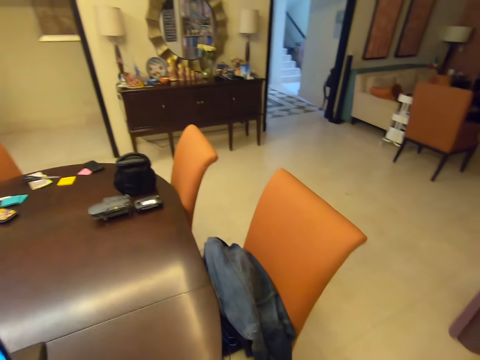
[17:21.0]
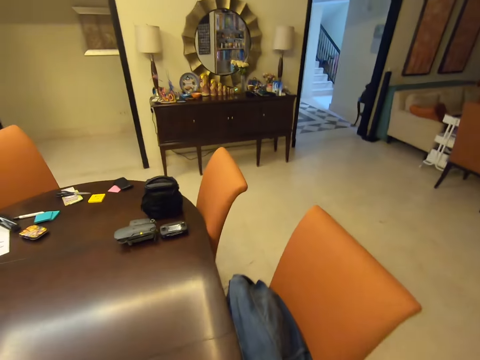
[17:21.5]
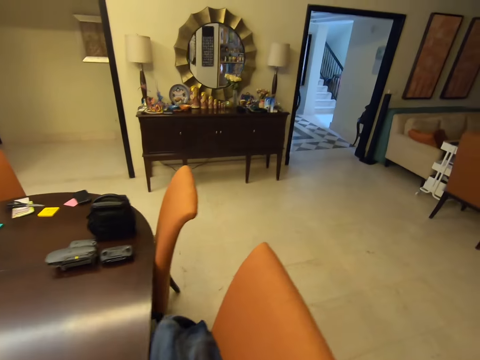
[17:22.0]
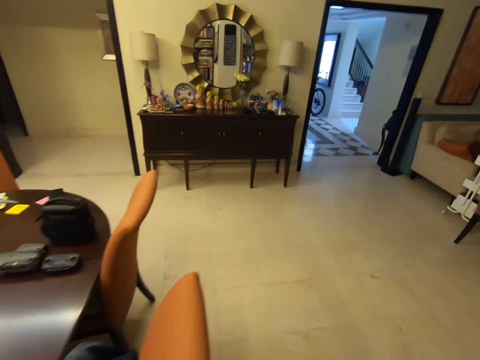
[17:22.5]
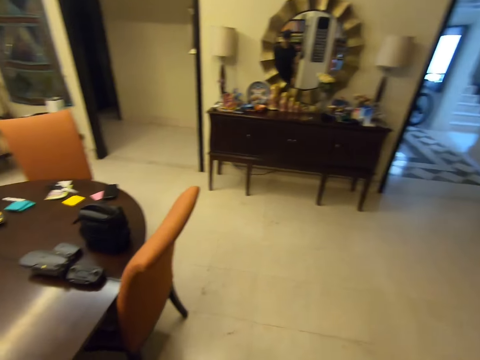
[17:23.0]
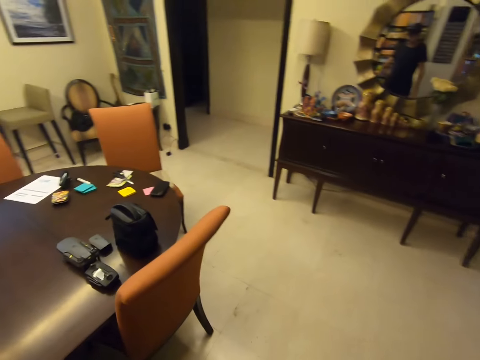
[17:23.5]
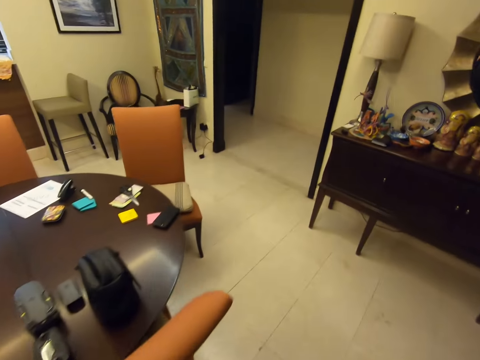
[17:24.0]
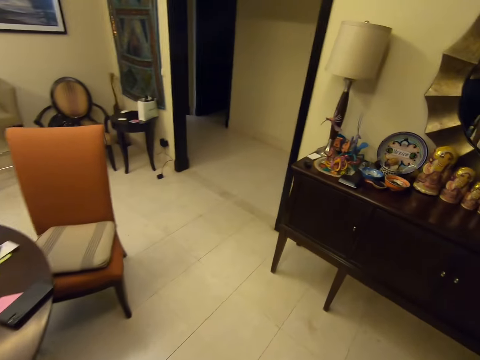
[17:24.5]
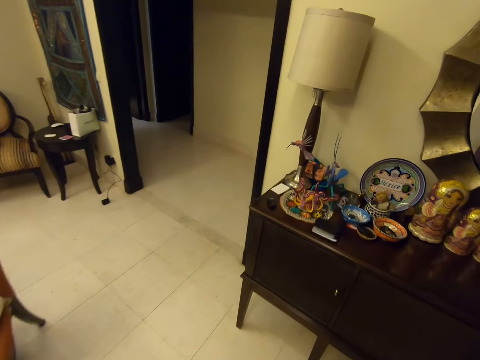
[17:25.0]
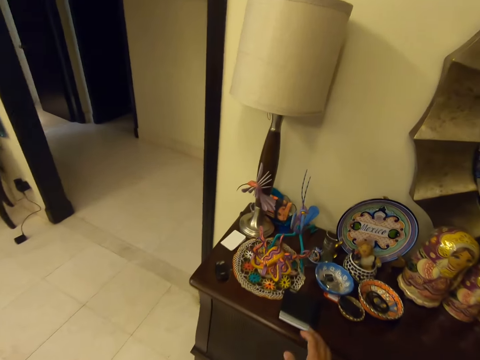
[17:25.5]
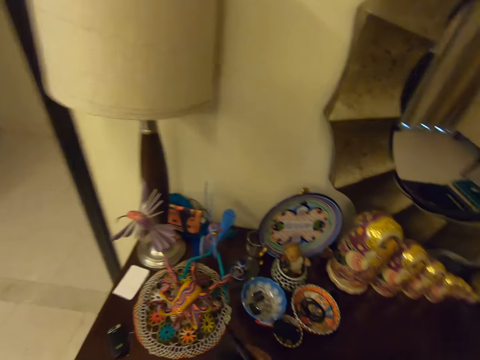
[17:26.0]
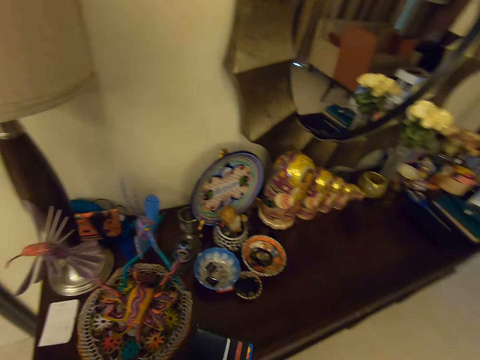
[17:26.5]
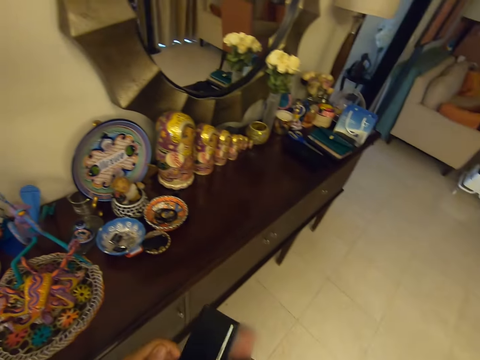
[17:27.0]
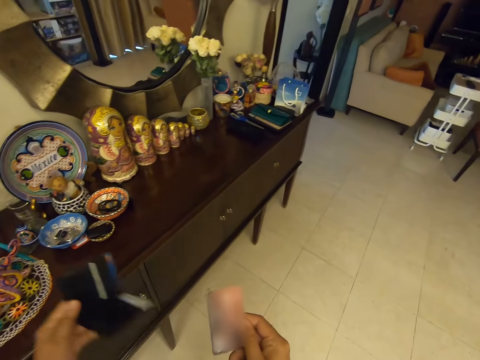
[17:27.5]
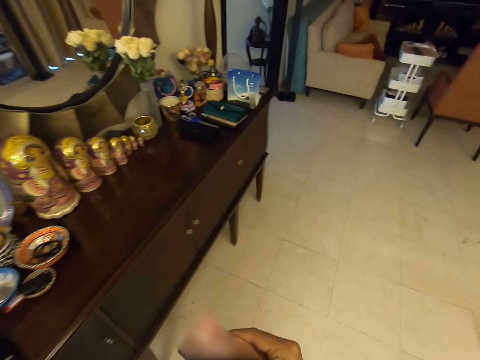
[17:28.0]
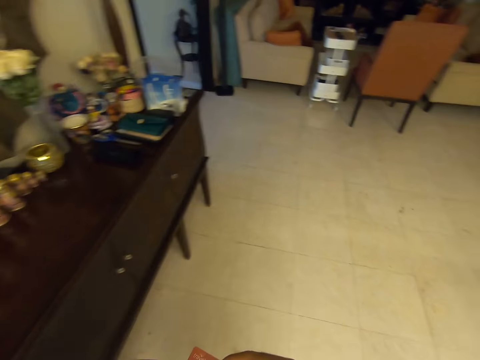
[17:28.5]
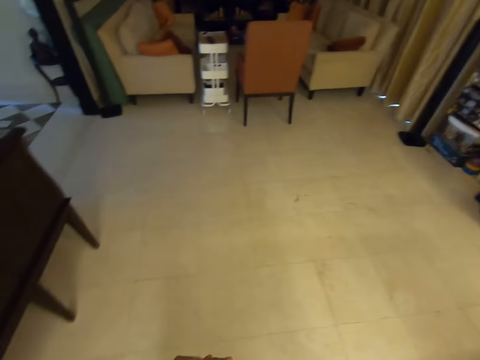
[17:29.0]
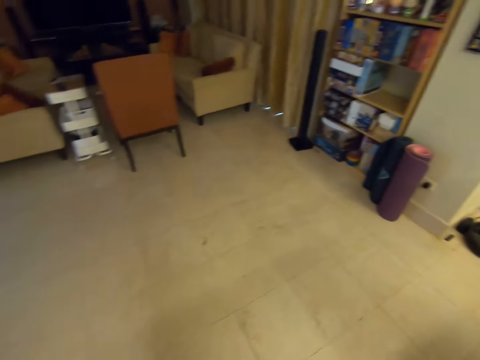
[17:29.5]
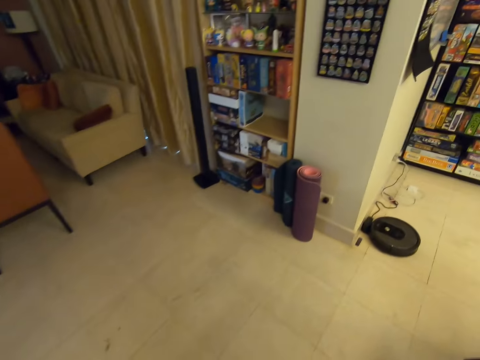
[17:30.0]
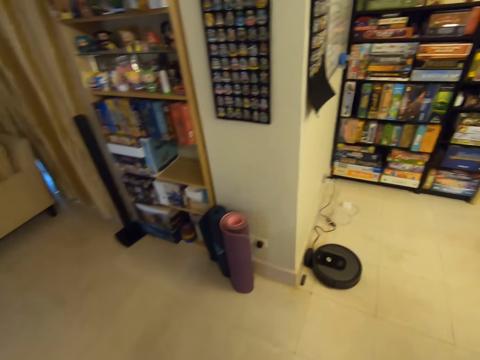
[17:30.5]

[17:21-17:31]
The camera wearer moves toward the table. They walk around the house. They pick out a card from the wallet. They walk toward the chair.
